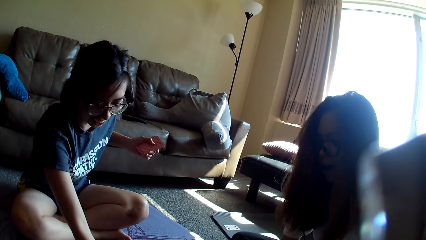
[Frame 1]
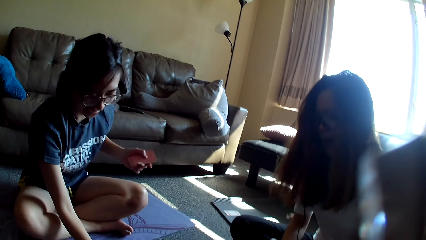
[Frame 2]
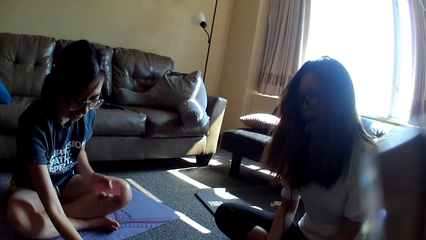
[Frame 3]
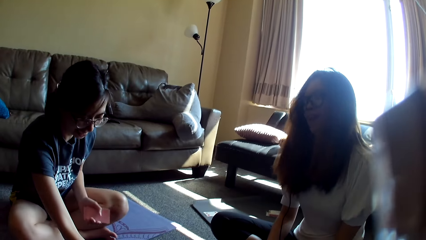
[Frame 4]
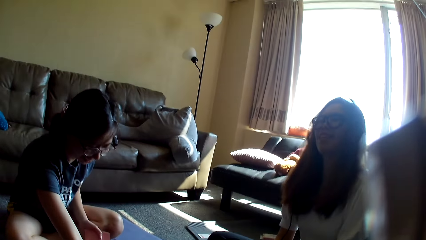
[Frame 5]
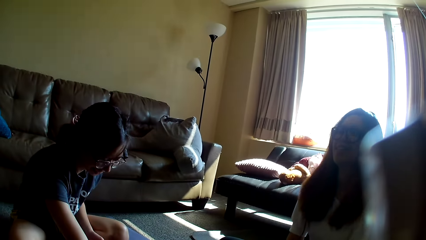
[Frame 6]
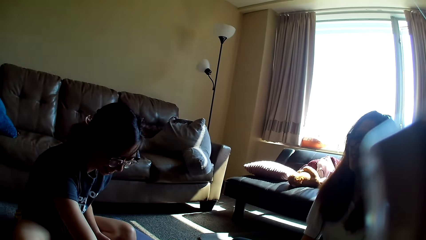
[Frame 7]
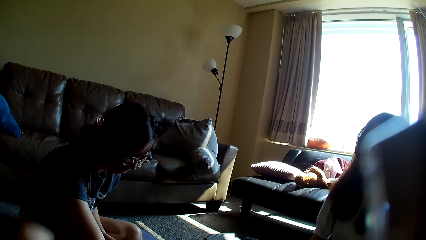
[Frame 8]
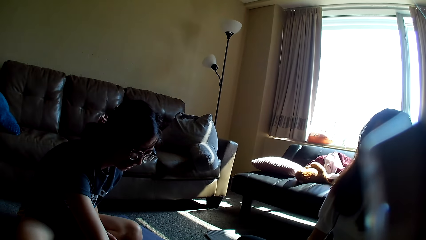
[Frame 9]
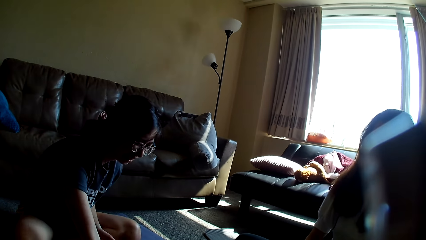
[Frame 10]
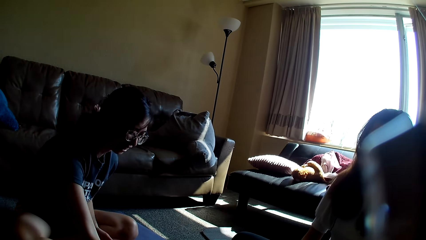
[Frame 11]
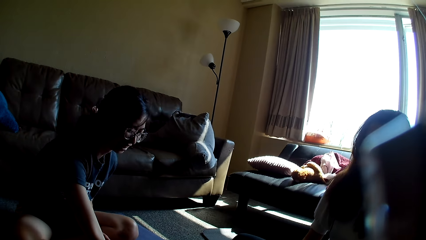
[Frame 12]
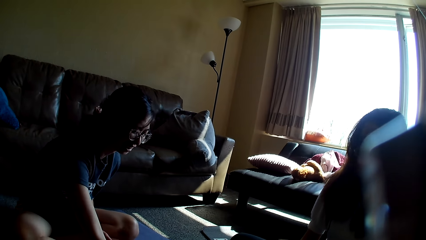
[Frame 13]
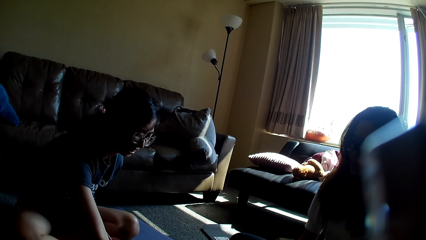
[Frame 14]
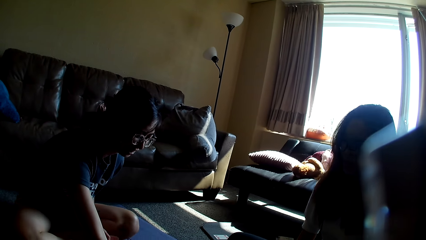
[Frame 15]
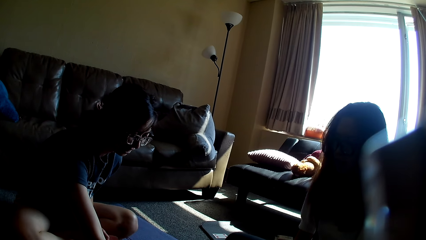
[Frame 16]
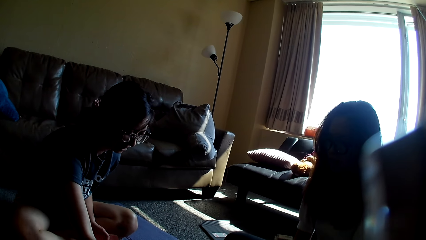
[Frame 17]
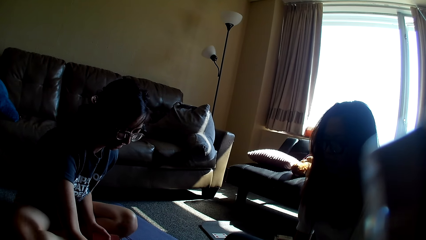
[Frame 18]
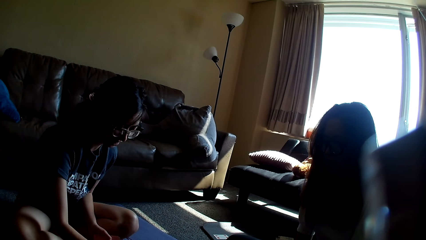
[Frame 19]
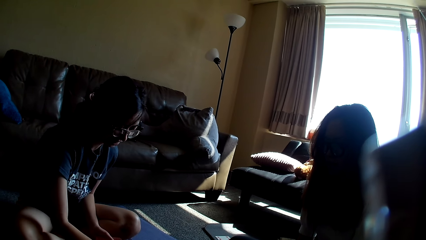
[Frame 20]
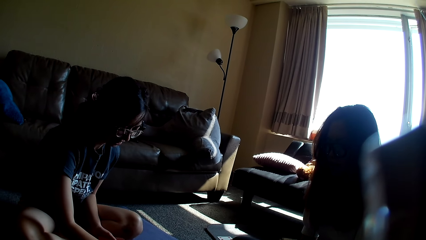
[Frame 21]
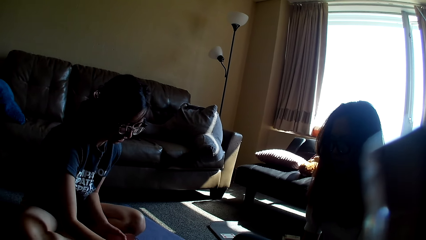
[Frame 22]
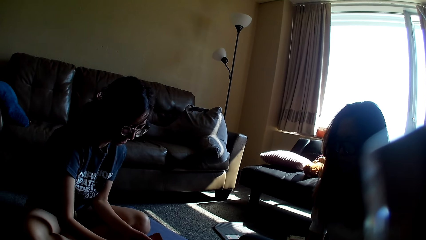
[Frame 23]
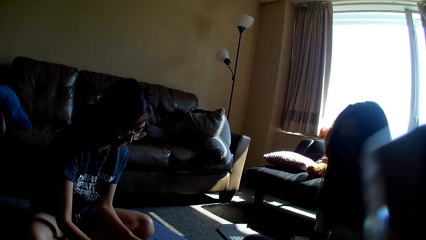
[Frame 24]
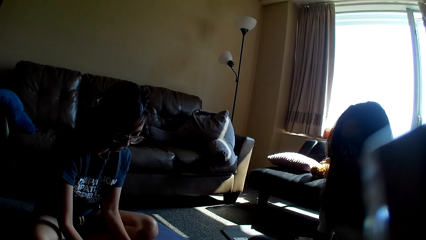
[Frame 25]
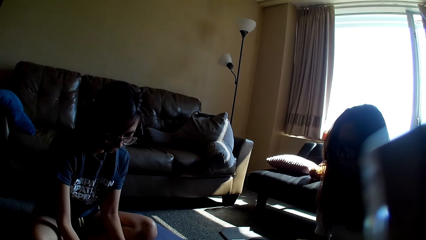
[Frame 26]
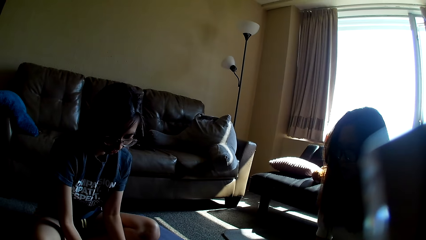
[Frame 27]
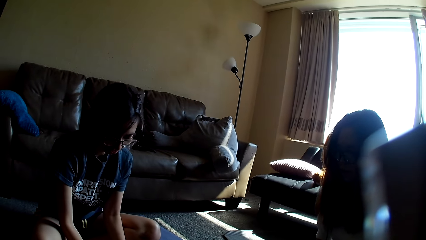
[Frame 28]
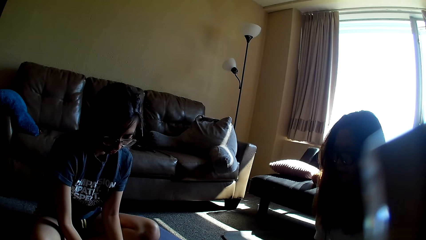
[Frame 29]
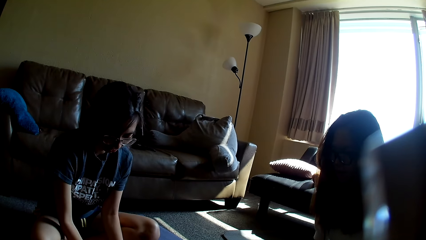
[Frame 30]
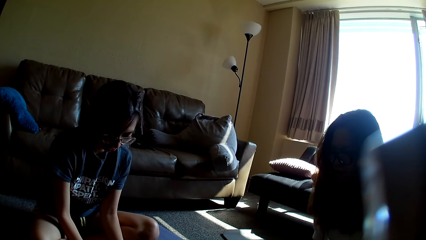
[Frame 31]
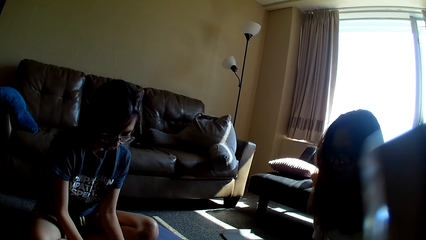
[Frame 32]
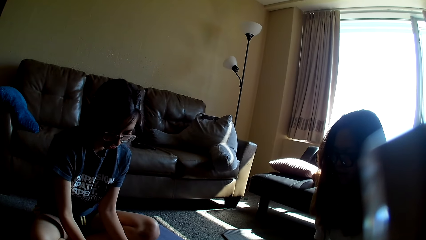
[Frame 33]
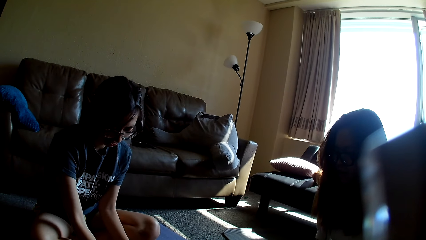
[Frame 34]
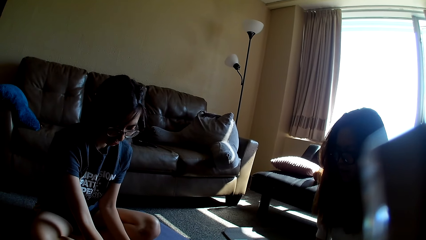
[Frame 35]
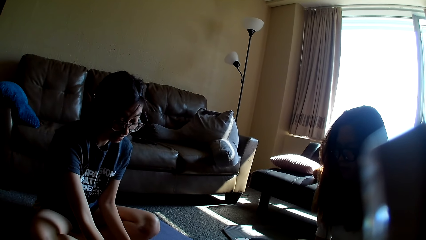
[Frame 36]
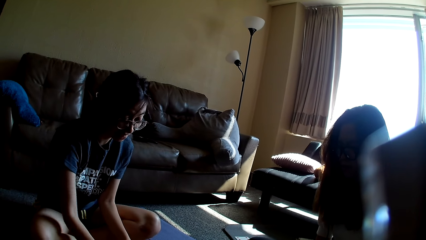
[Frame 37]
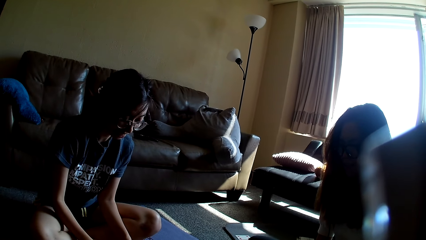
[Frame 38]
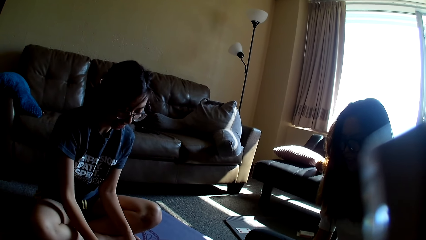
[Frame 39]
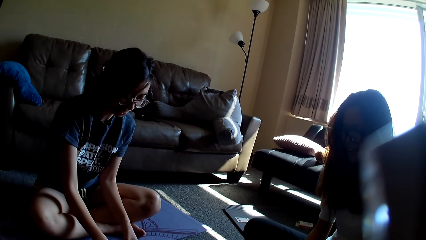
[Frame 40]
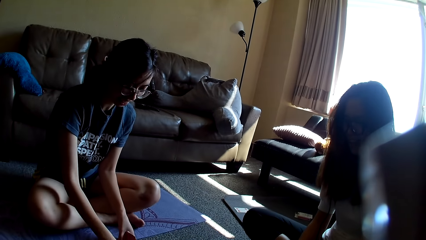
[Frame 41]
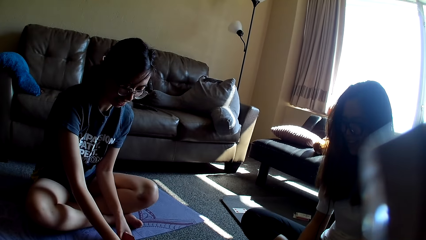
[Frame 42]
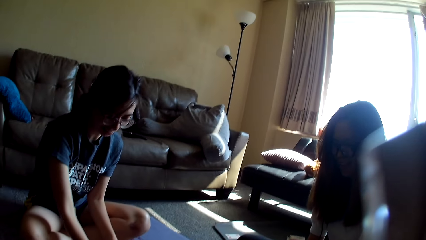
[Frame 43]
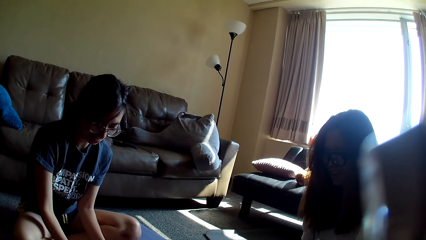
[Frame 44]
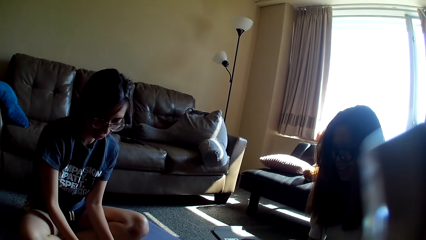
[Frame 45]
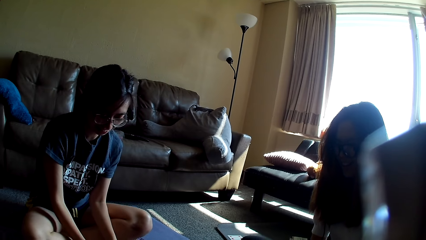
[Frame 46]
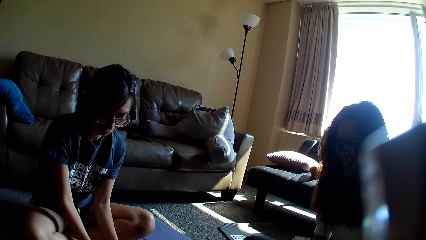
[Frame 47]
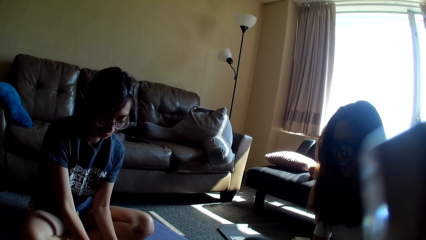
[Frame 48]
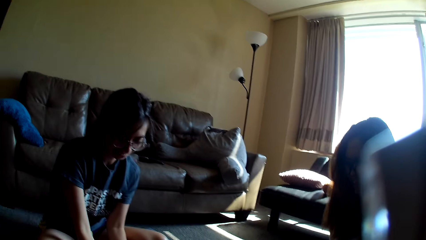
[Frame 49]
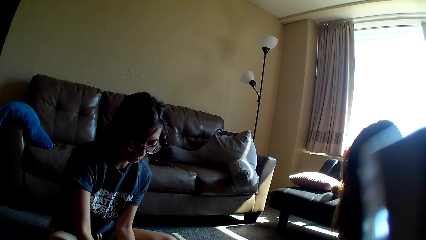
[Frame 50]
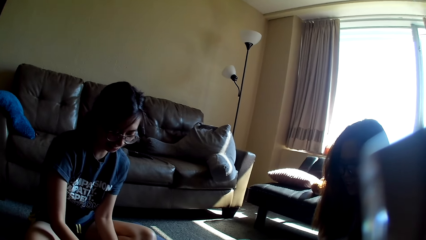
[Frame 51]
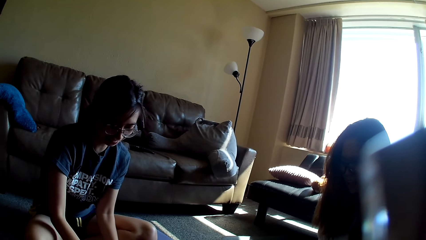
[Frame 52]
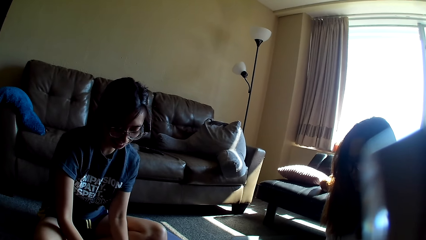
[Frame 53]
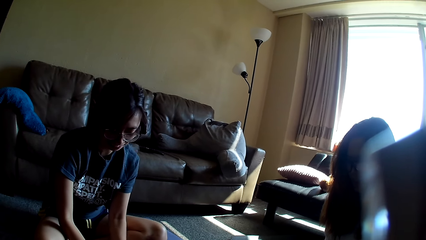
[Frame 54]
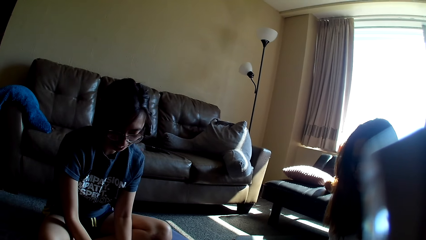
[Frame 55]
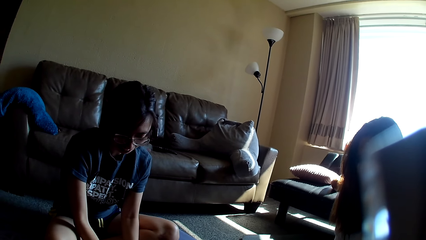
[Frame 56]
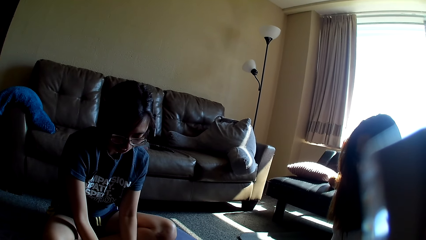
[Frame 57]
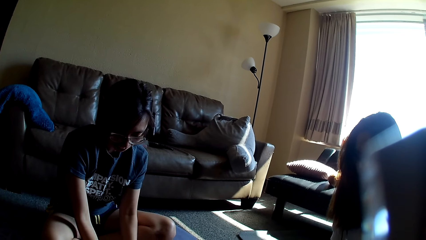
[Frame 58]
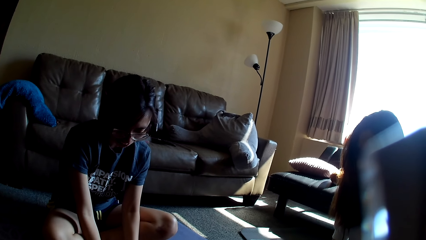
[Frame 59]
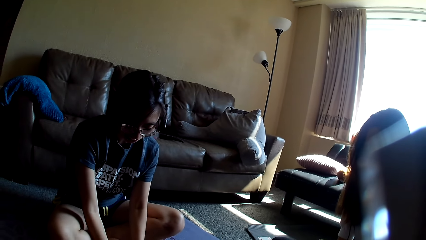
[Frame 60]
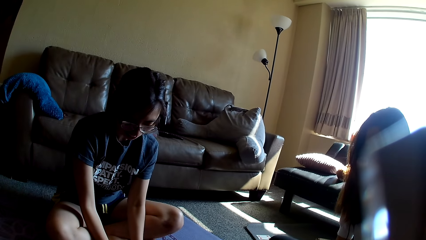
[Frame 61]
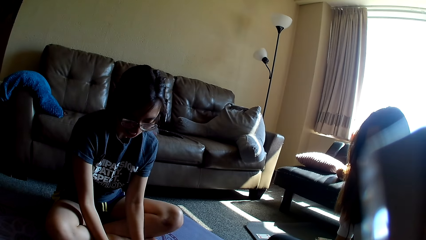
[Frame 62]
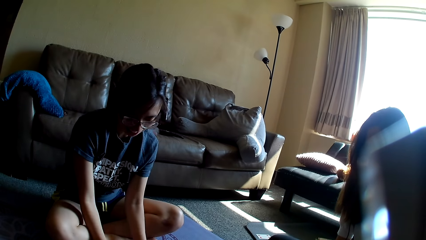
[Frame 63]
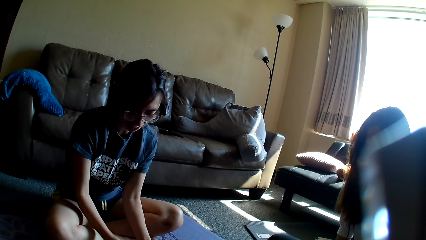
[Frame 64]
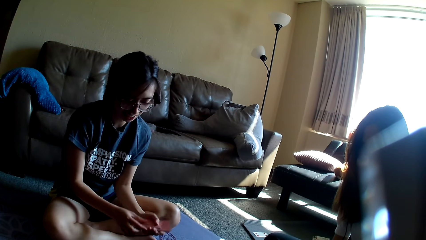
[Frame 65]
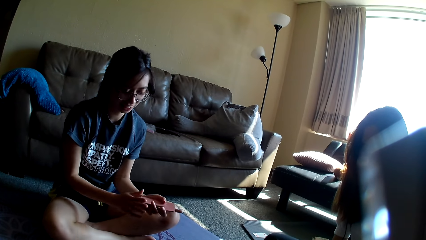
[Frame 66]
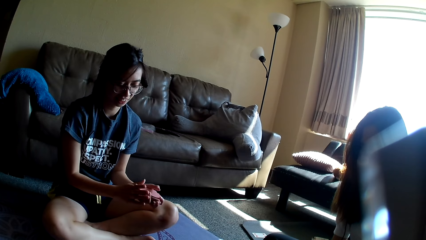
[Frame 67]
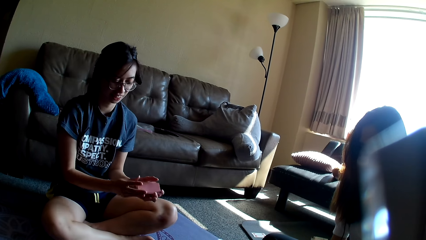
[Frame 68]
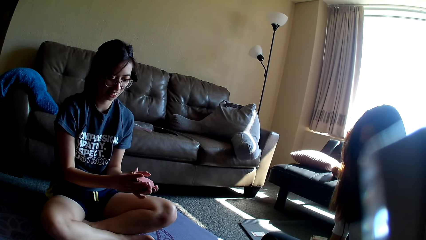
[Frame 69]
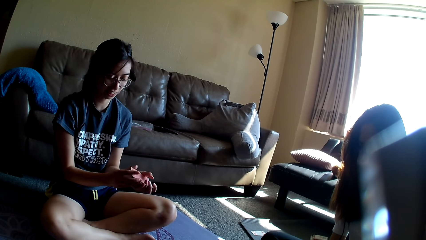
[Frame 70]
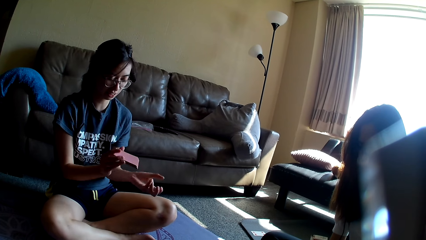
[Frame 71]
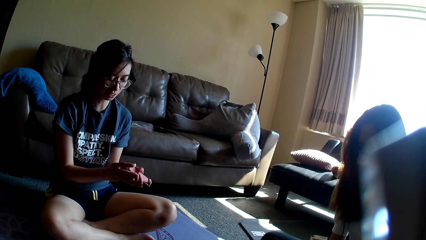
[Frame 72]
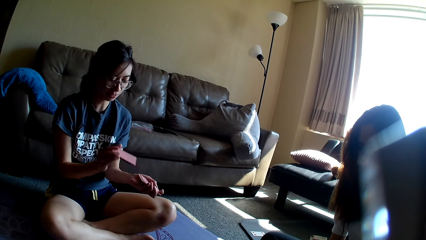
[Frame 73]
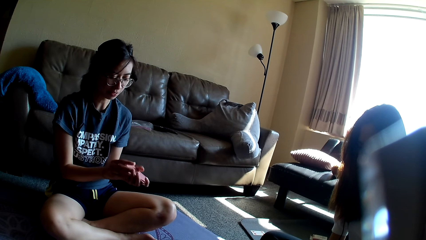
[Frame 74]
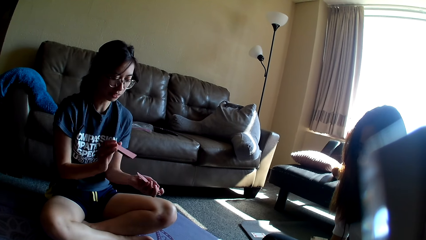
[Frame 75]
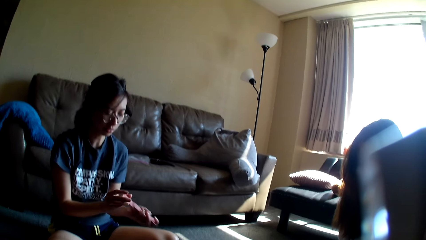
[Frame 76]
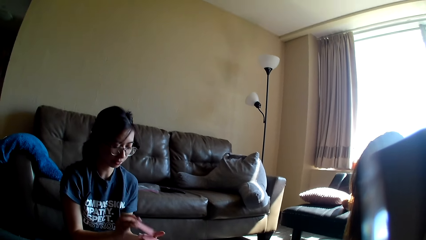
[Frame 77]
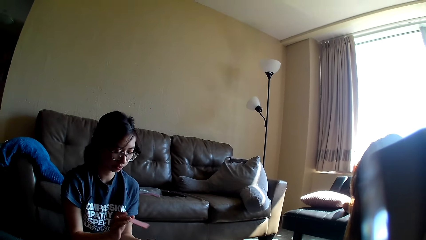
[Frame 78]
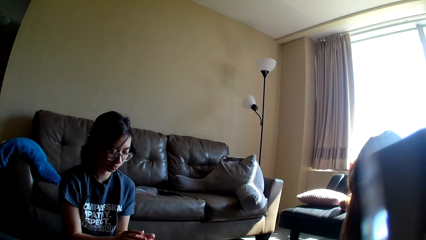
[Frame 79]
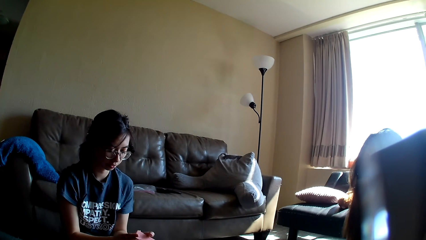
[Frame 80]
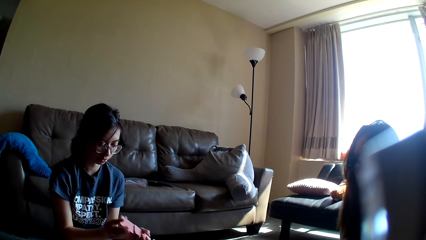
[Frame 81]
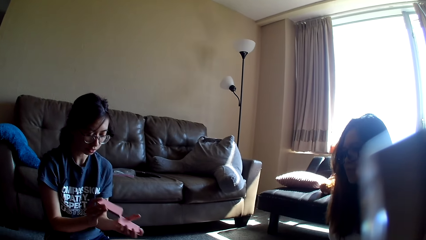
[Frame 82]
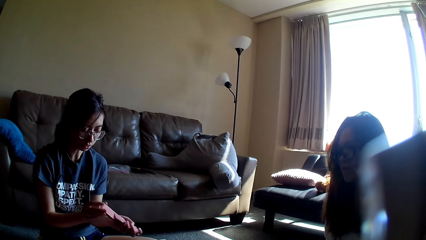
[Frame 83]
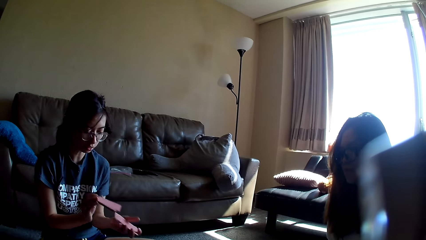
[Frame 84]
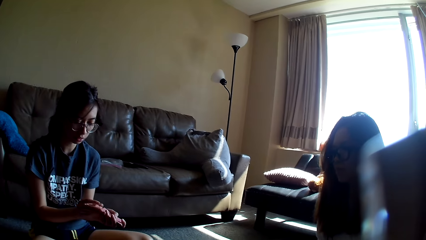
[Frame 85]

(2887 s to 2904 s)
A lady grabs cards. Another lady grabs cards. The other lady reaches for the floor. The first lady reaches for the floor. The other lady collects cards. The other lady aligns cards. The other lady arranges cards and mixes the cards.
